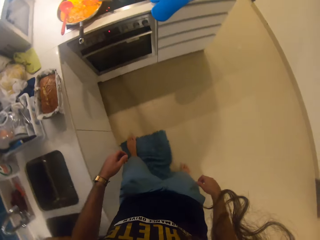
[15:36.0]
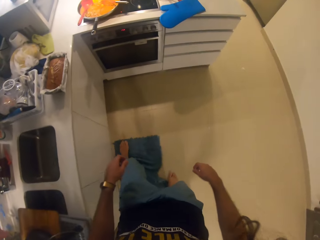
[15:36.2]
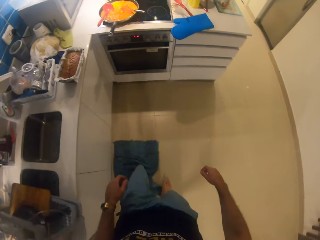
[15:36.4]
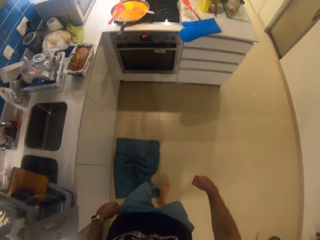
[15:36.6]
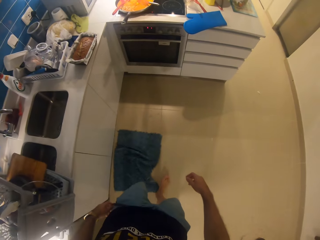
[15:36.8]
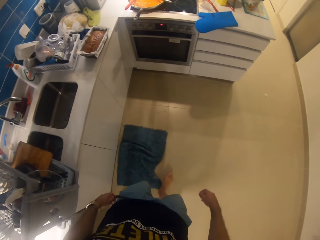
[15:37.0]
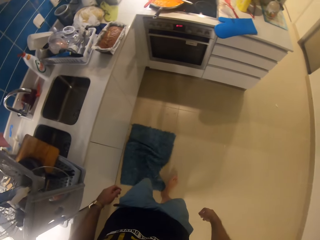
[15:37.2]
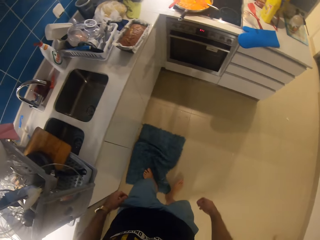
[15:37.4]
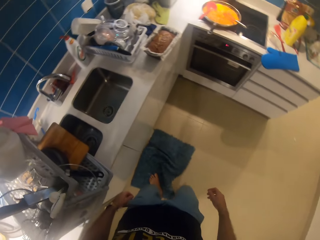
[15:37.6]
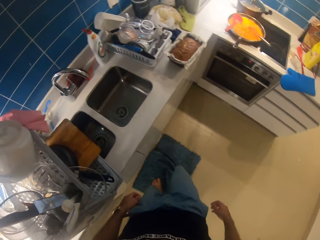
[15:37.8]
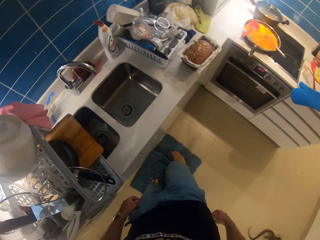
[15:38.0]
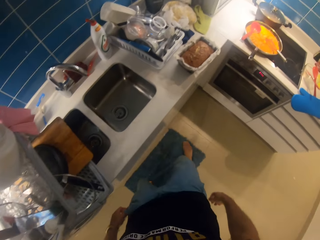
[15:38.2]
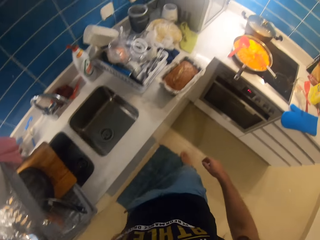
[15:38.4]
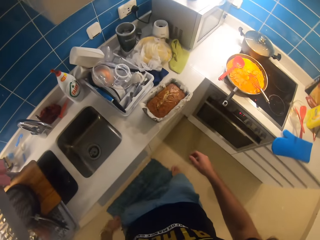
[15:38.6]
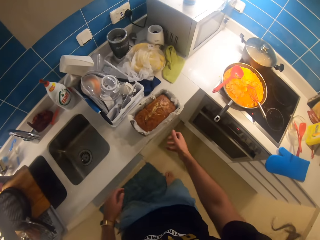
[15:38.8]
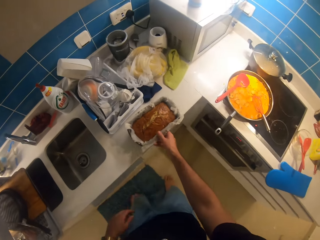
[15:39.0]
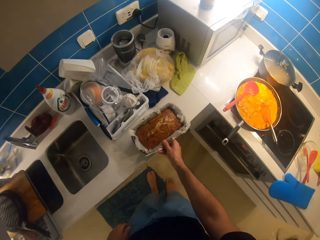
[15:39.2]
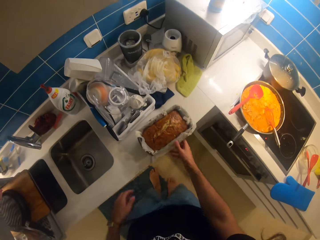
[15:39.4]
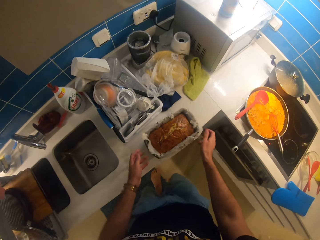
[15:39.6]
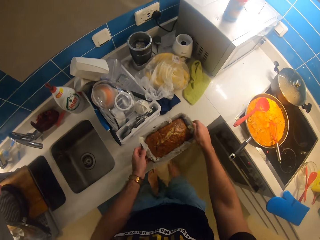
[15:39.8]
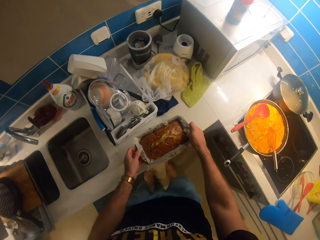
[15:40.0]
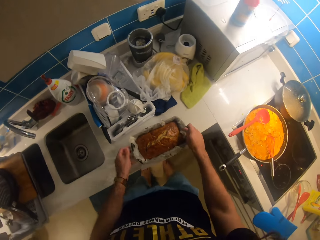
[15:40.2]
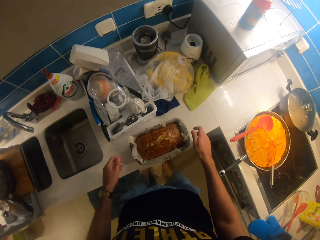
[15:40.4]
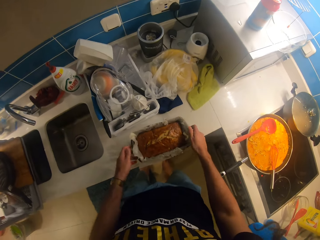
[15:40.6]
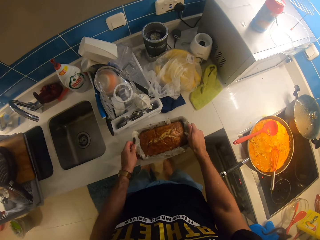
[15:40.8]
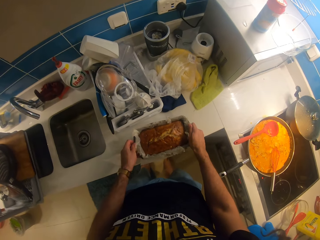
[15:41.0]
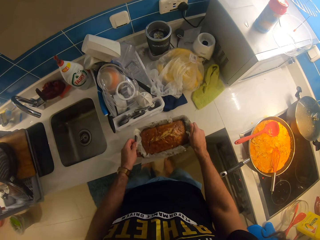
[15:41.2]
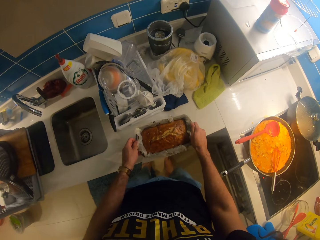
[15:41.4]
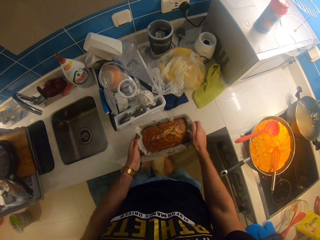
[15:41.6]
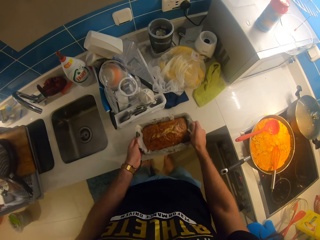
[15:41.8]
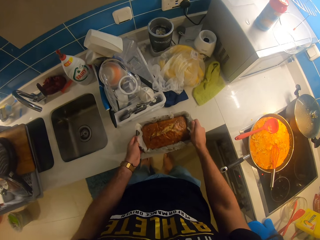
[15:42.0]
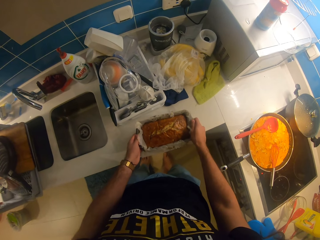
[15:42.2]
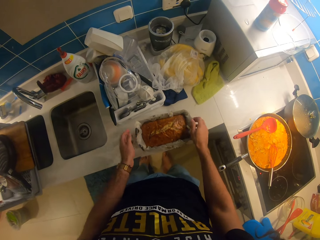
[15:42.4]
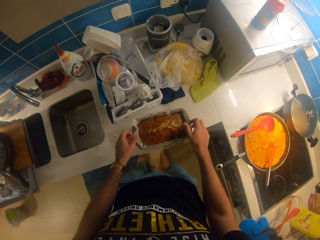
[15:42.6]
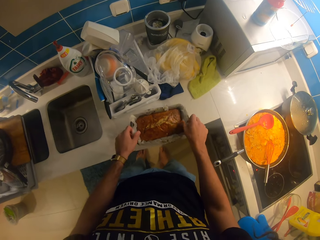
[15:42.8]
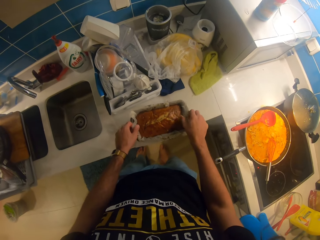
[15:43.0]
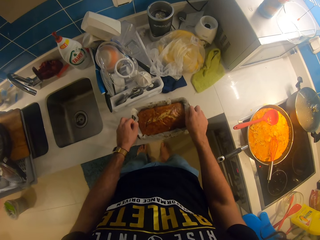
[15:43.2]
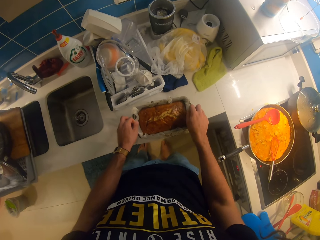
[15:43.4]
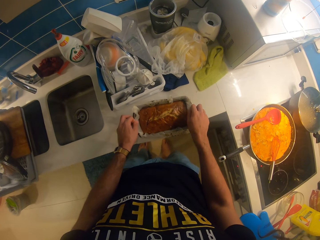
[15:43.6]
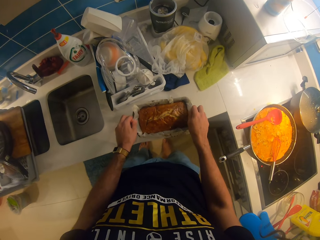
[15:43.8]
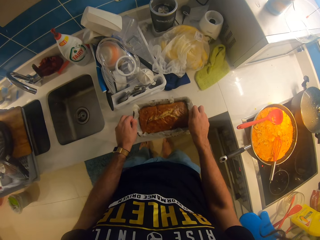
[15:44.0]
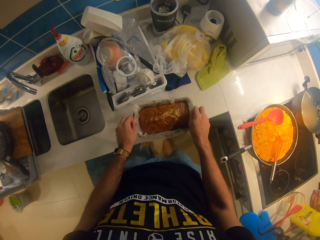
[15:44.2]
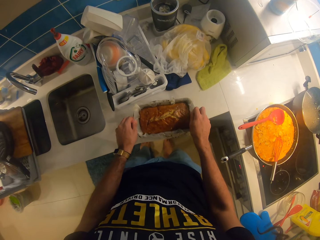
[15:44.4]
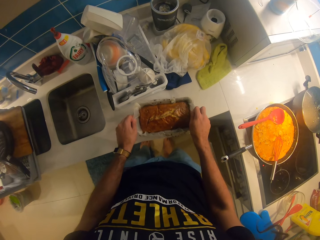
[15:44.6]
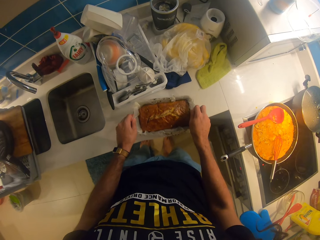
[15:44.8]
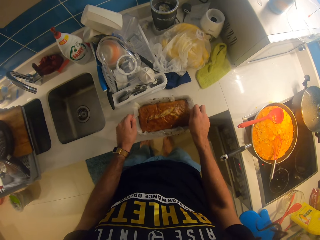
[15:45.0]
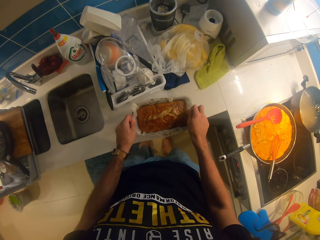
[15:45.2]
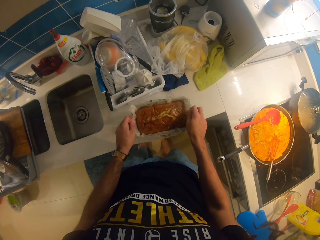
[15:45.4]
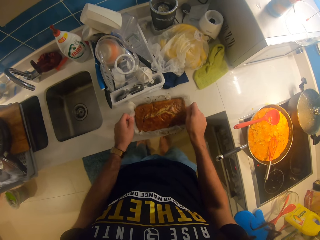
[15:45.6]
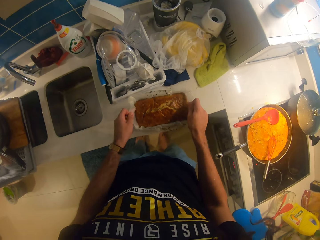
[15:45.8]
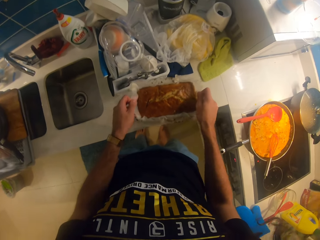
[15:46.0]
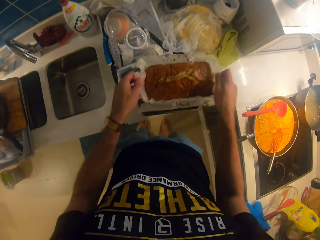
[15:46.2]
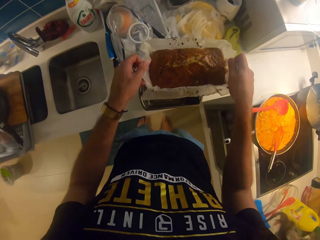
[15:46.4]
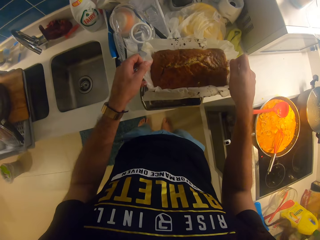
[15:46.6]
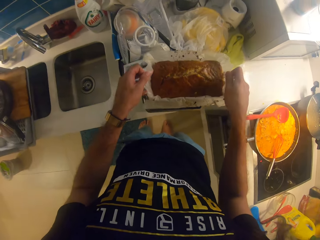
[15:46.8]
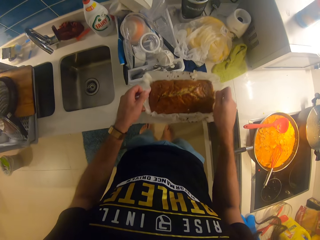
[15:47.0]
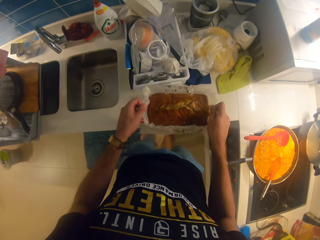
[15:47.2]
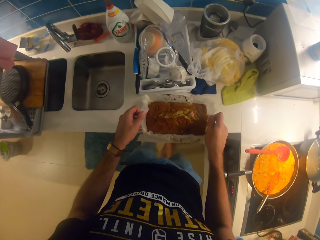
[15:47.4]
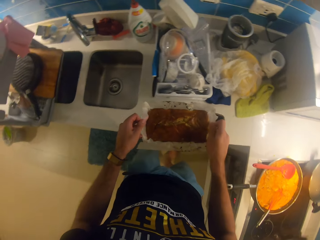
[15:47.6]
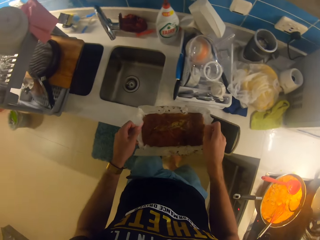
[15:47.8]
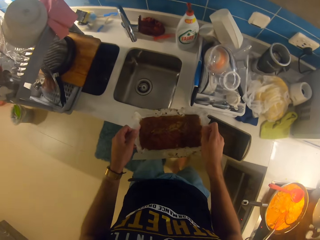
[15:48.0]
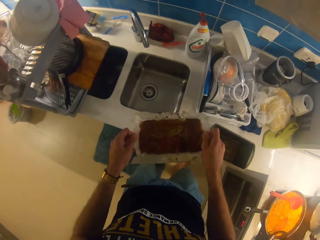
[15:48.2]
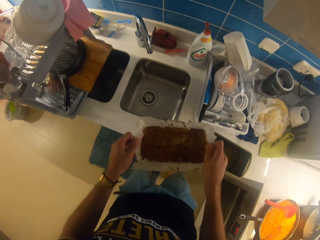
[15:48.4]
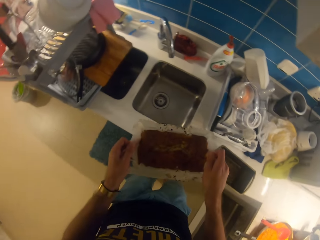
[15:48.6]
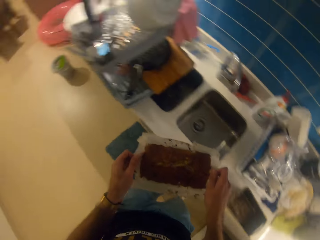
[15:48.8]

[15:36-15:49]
The camera wearer stretches the duster with his feet. He removes the cake from the baking tin. He carries the cake with him to the table.

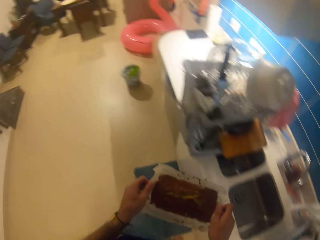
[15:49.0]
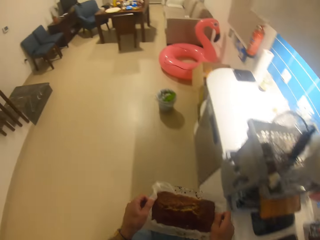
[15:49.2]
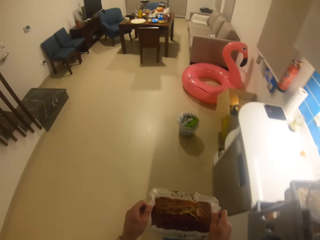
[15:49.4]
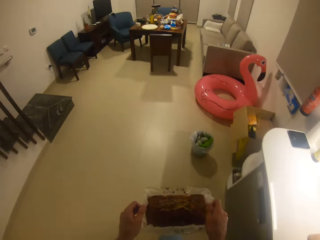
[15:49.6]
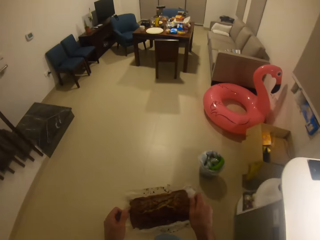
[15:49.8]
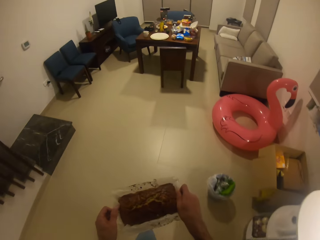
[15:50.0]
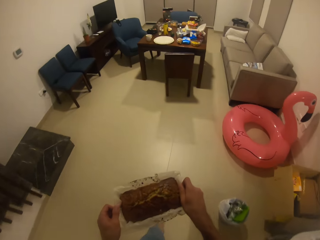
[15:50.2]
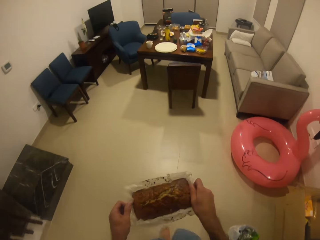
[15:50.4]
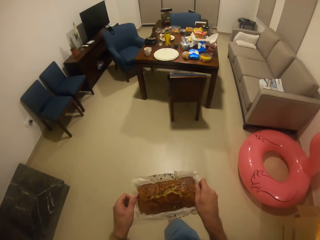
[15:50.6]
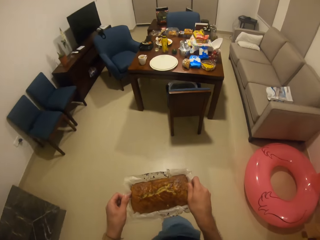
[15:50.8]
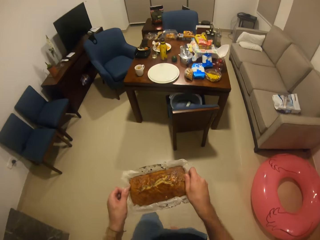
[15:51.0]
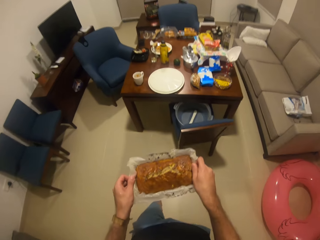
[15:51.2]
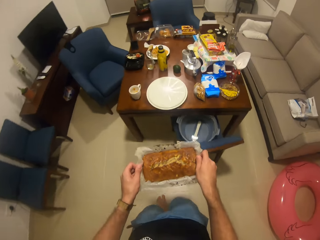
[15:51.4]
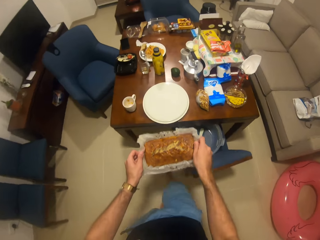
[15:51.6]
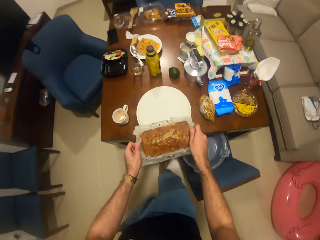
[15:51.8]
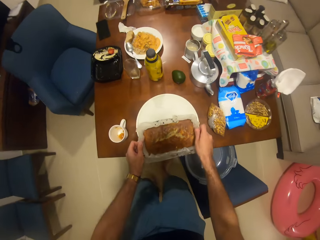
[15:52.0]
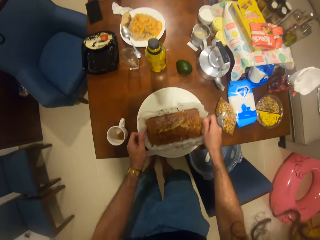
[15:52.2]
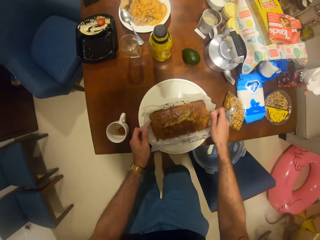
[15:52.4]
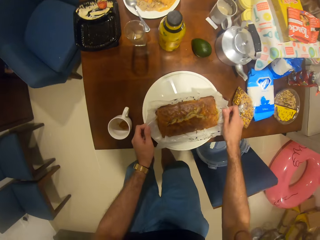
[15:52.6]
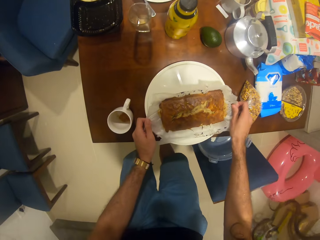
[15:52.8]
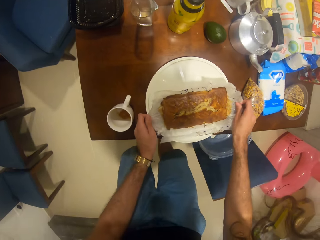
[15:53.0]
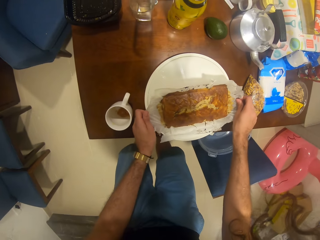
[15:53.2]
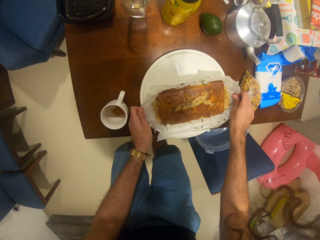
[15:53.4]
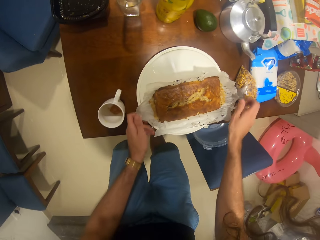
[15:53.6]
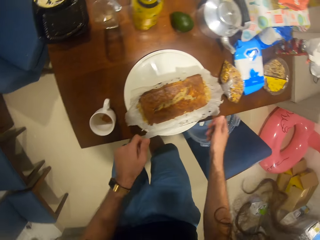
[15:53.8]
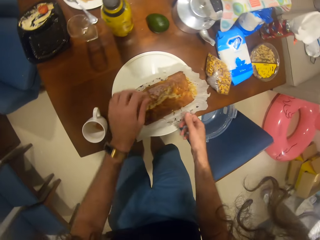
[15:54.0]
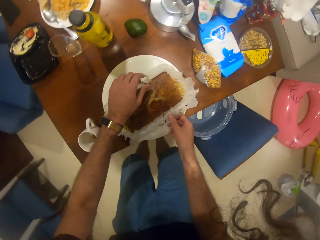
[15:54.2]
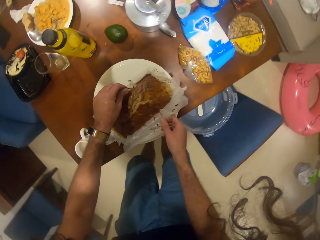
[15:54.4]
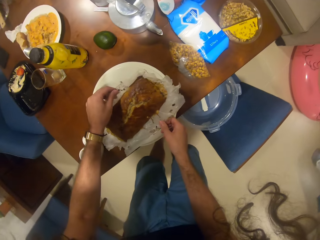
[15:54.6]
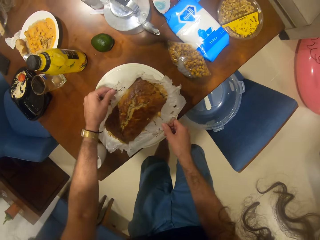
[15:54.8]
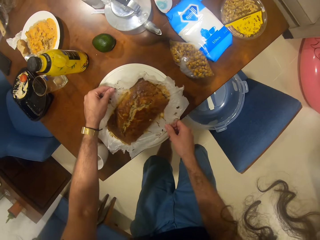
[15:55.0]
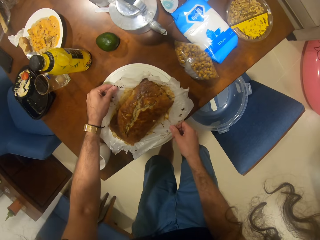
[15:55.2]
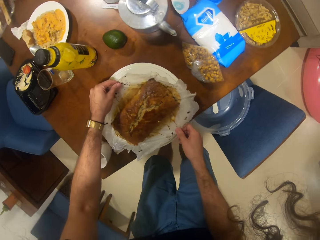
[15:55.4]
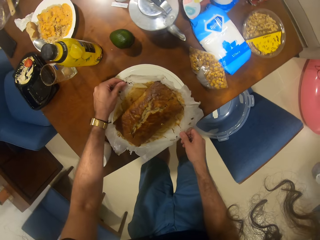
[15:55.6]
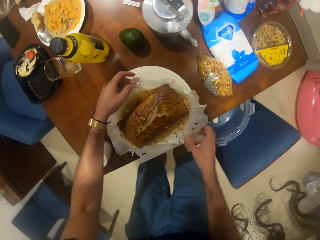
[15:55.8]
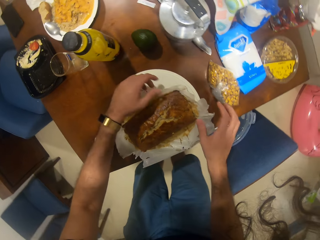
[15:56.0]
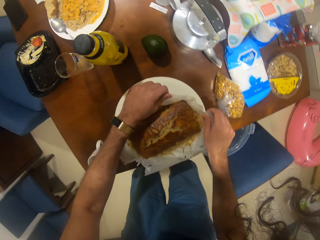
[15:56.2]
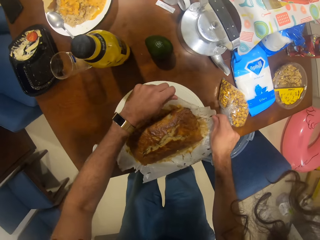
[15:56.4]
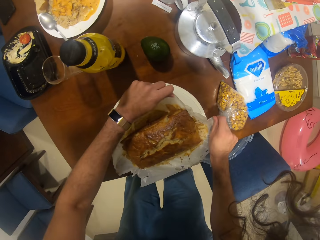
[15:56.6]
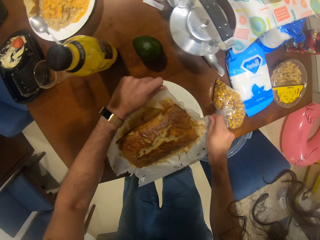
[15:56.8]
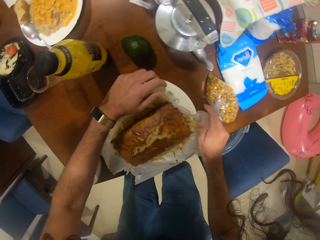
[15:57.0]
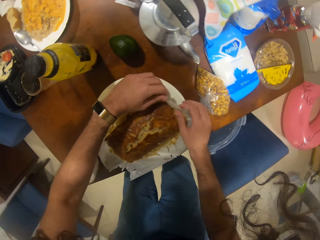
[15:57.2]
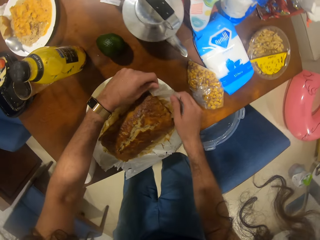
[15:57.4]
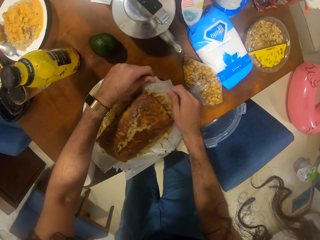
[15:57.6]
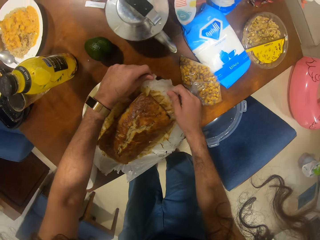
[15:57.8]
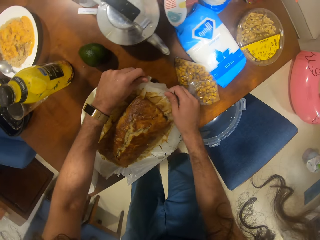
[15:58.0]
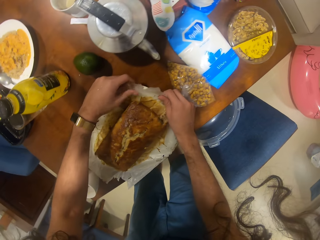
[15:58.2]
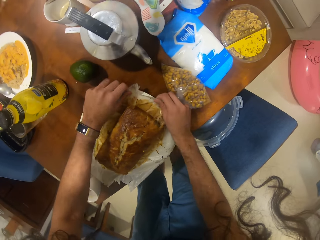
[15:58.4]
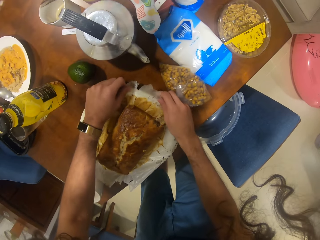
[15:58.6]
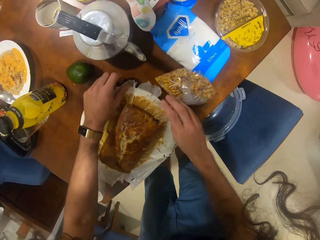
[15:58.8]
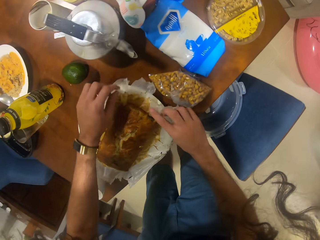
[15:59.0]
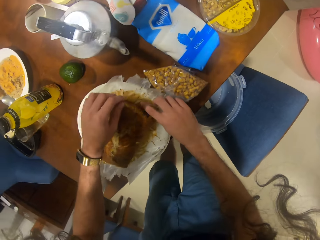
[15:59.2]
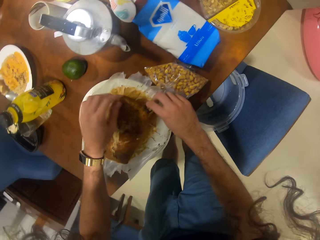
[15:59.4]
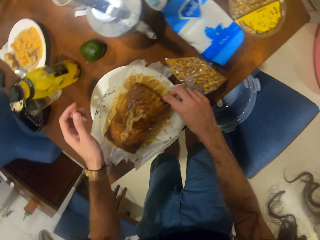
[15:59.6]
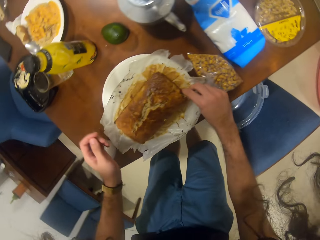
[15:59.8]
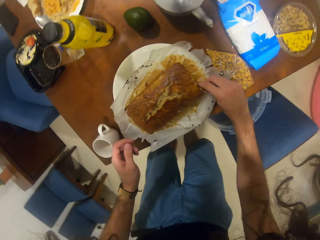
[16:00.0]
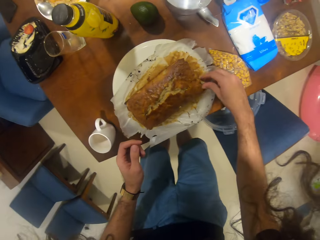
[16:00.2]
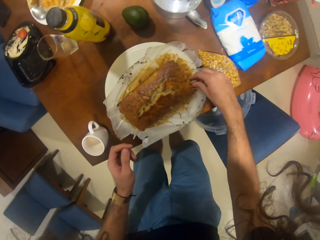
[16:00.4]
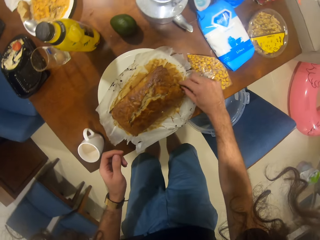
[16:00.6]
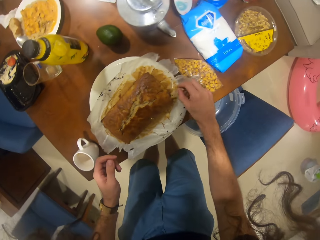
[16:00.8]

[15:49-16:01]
The camera wearer walks around the room. They put the cake in the dish. They remove the parchment paper from the cake. They loosen the paper stuck on the cake. They take a pinch of the cake.
